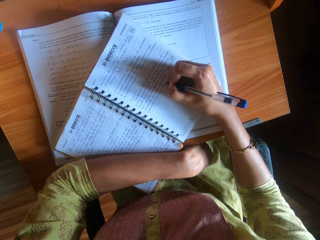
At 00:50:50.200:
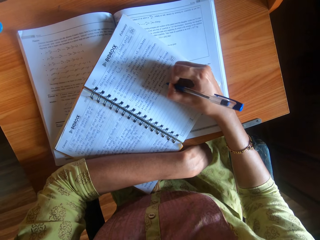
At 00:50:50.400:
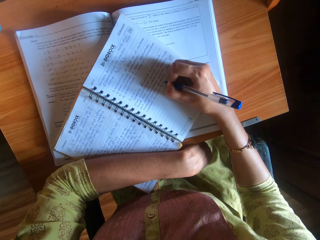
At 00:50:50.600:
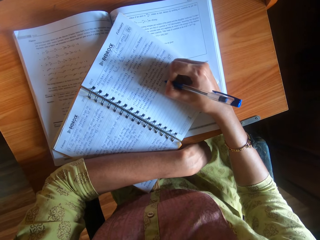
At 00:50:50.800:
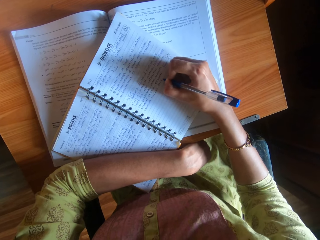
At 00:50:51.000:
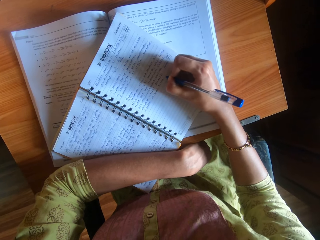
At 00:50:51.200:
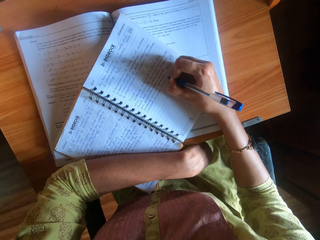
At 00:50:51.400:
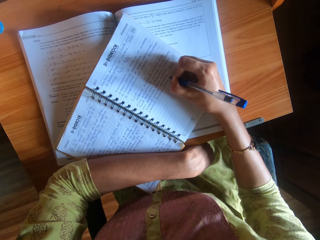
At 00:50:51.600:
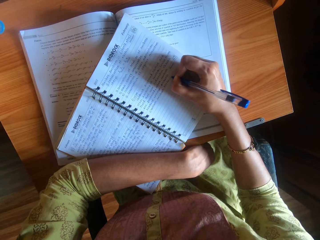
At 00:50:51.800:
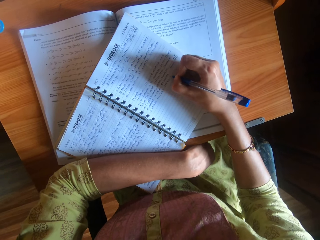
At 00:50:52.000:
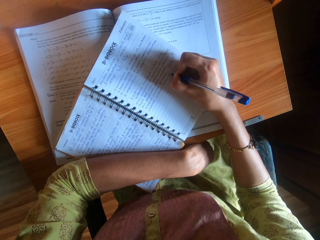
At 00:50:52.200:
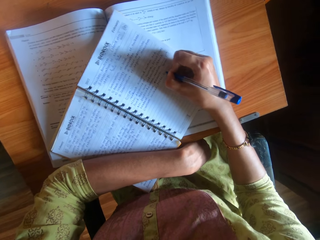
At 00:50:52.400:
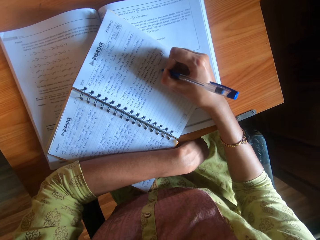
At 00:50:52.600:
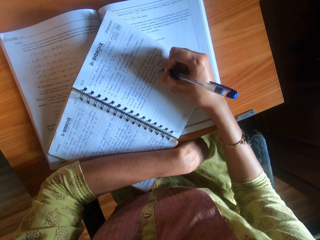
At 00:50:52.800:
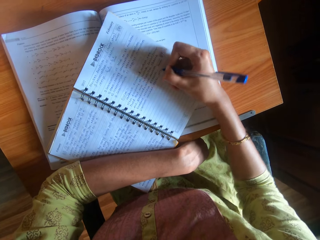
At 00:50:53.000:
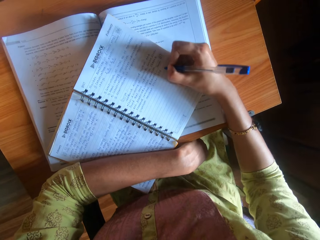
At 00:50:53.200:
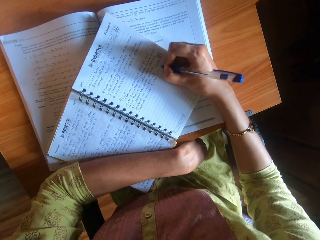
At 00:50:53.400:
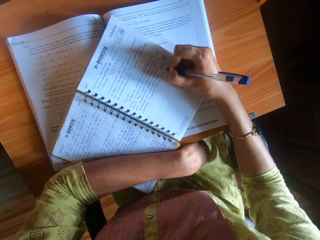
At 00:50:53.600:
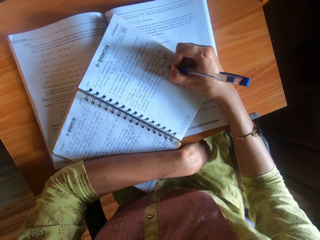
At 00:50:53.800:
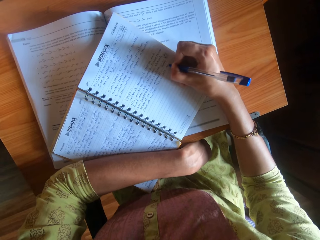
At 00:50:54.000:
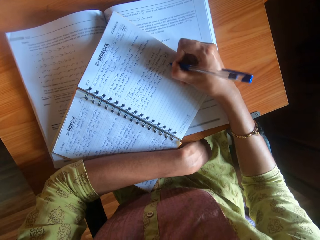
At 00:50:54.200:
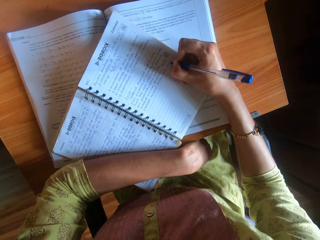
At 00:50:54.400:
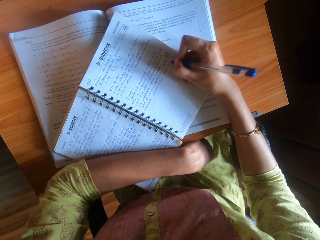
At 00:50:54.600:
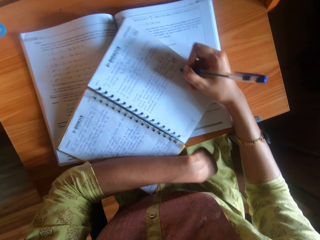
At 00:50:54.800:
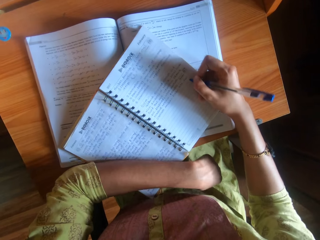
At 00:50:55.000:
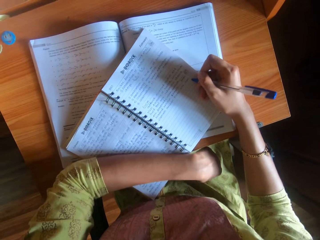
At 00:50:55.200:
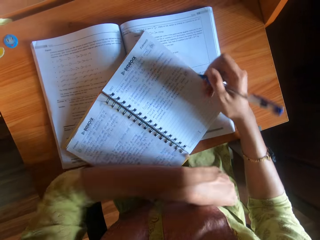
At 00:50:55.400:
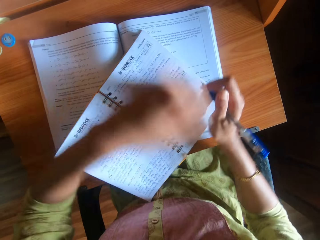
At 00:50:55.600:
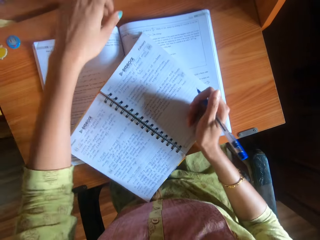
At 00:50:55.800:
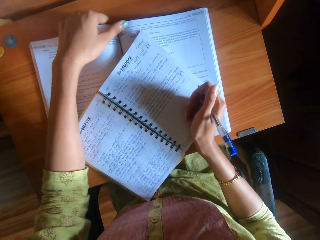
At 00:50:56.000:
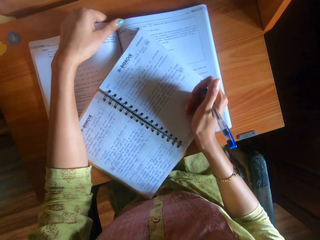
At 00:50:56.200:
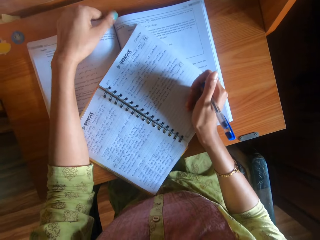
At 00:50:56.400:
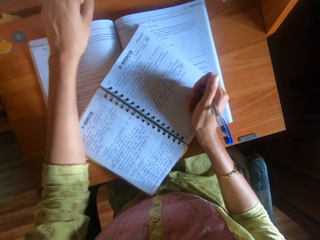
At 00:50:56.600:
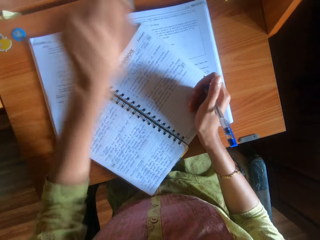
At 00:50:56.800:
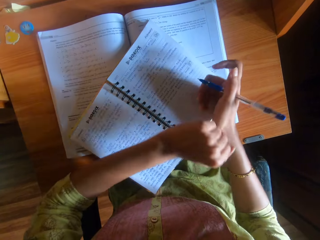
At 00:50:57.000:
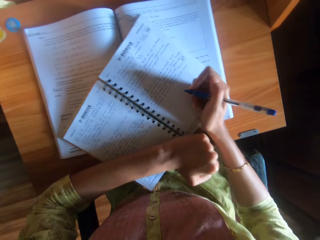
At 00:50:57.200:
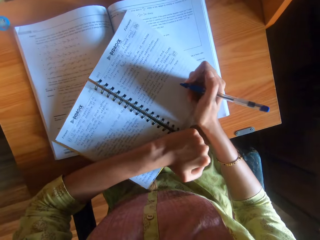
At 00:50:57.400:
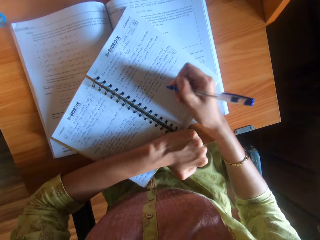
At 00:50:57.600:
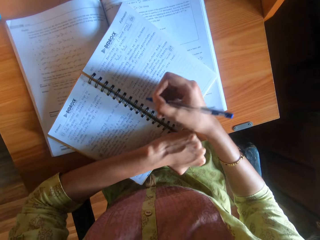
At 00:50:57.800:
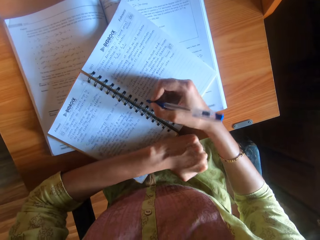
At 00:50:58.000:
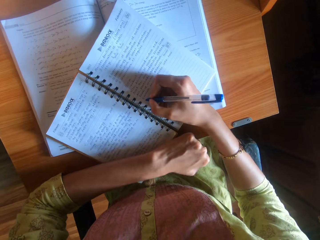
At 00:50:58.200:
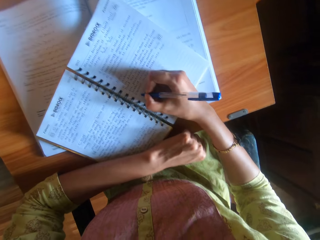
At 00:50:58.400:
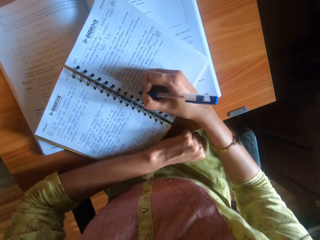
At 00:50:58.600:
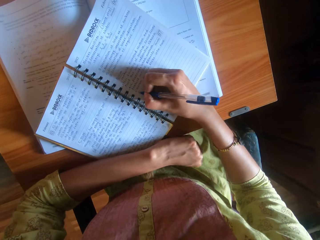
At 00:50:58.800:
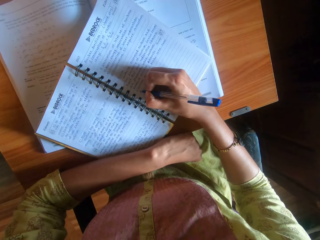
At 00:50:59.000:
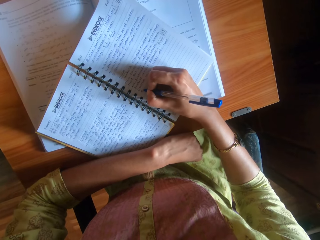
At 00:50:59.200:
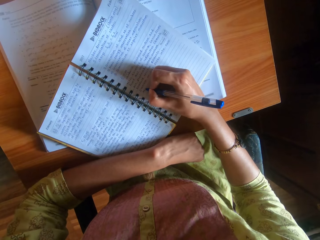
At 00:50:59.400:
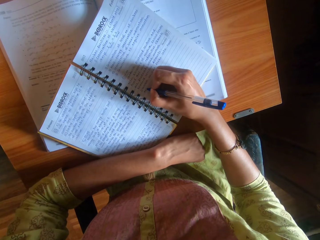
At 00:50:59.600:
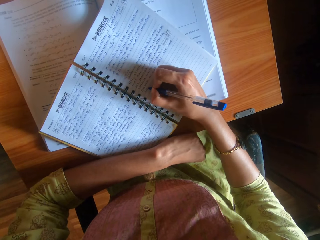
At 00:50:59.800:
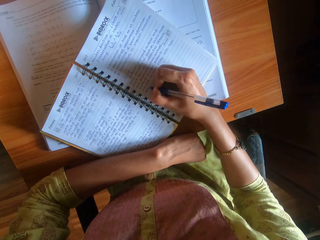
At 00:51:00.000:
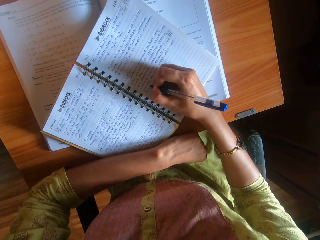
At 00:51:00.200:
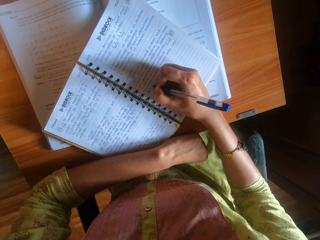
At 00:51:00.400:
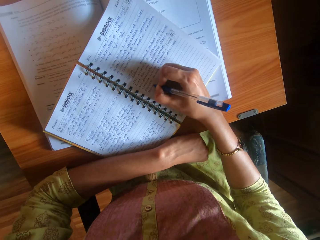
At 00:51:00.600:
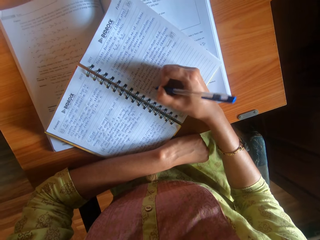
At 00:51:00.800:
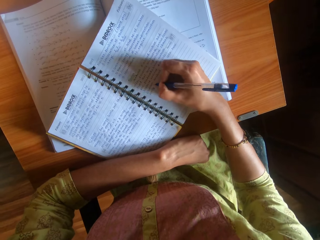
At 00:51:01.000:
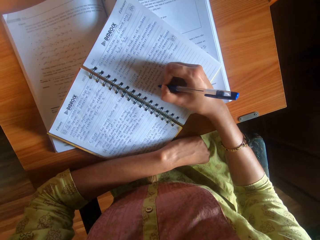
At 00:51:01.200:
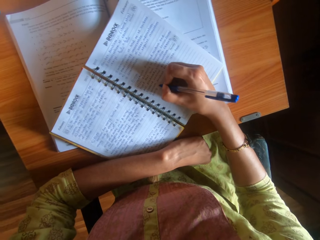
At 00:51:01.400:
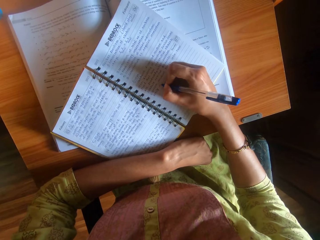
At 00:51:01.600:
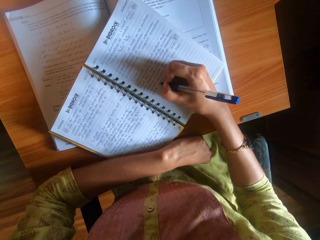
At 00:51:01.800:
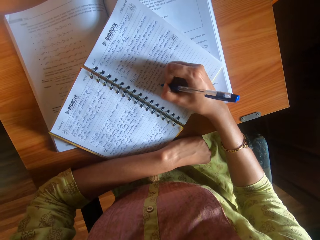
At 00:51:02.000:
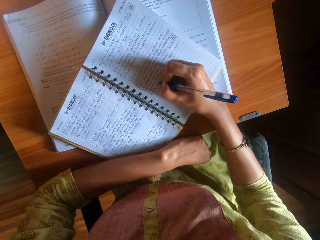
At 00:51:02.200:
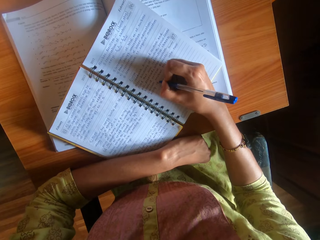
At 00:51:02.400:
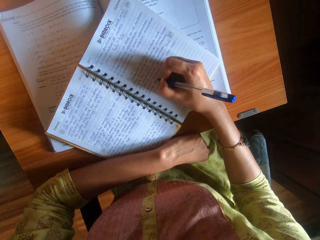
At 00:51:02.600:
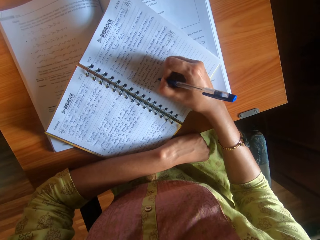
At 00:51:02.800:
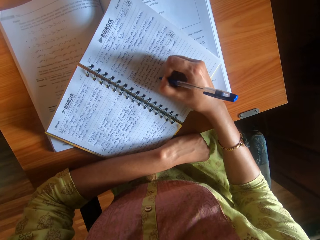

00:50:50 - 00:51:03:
The camera wearer moves the book on the table. She adjusts the book on the desk with her left hand. She puts her left hand on the book. She writes on the book with the pen in her right hand.

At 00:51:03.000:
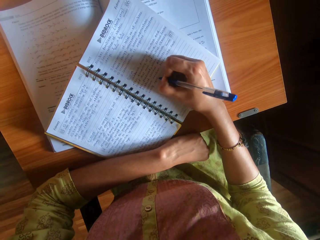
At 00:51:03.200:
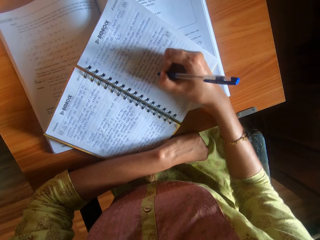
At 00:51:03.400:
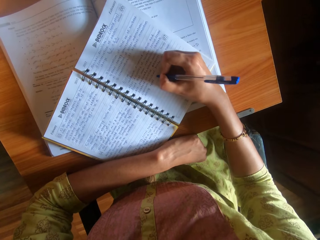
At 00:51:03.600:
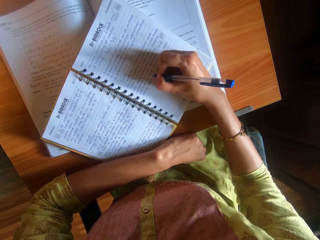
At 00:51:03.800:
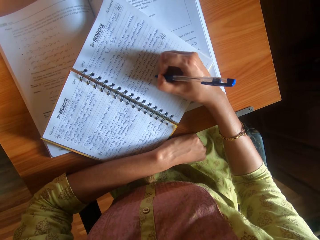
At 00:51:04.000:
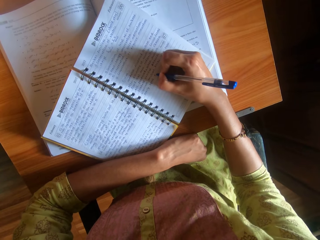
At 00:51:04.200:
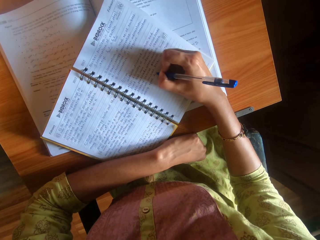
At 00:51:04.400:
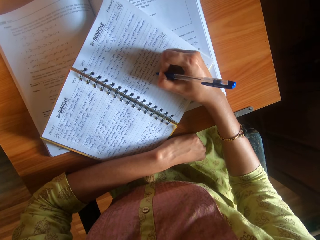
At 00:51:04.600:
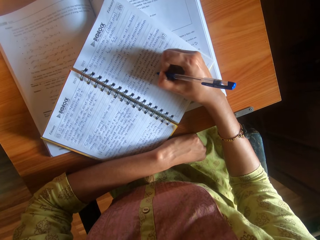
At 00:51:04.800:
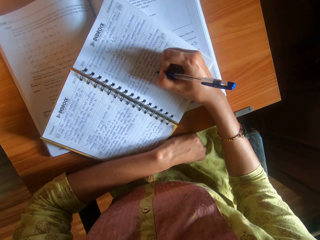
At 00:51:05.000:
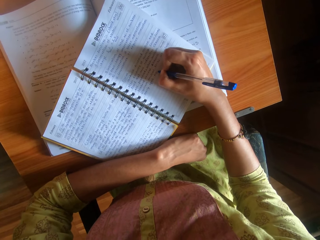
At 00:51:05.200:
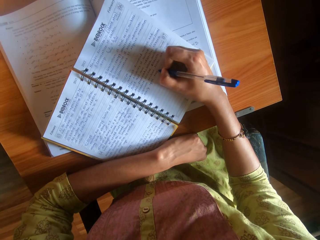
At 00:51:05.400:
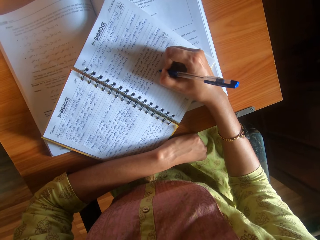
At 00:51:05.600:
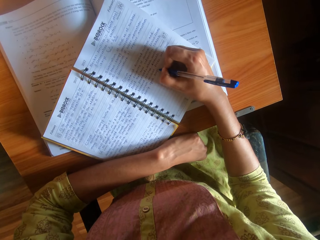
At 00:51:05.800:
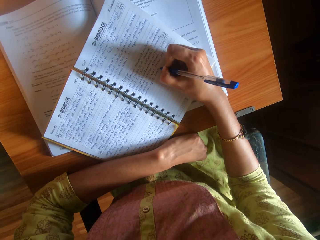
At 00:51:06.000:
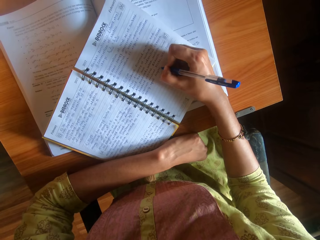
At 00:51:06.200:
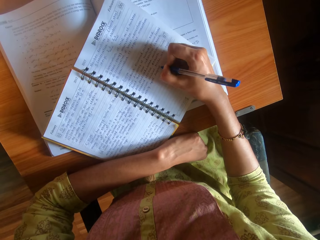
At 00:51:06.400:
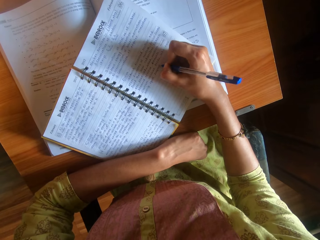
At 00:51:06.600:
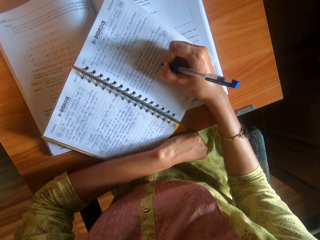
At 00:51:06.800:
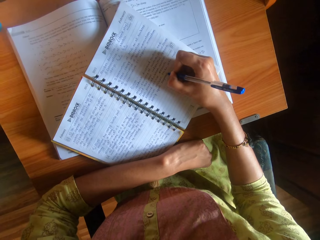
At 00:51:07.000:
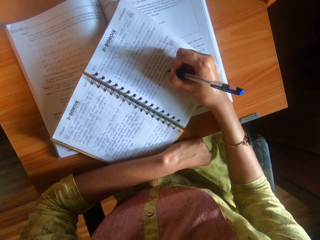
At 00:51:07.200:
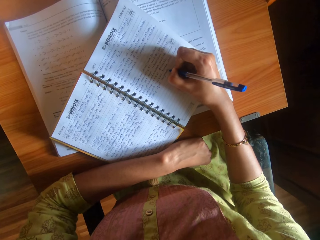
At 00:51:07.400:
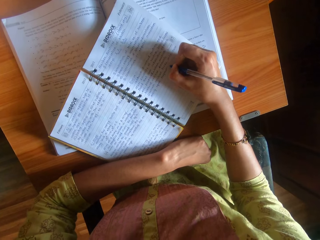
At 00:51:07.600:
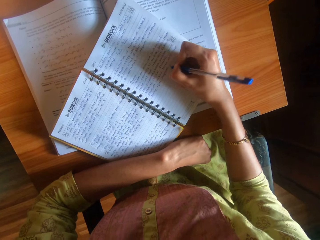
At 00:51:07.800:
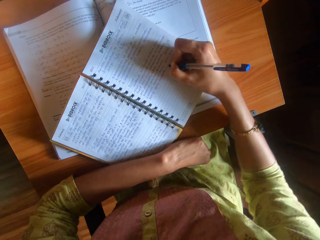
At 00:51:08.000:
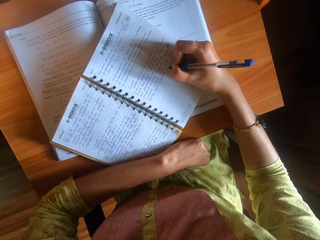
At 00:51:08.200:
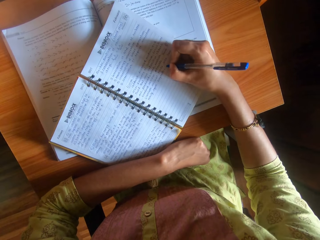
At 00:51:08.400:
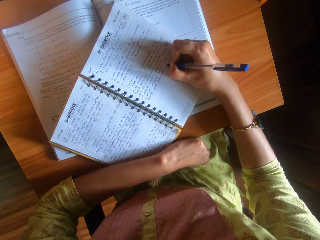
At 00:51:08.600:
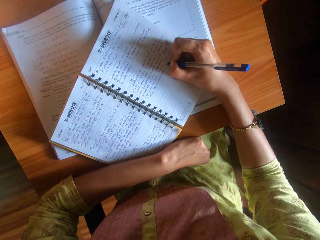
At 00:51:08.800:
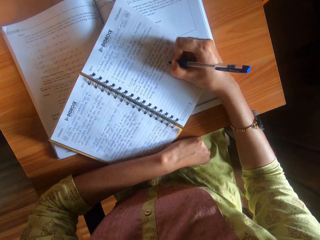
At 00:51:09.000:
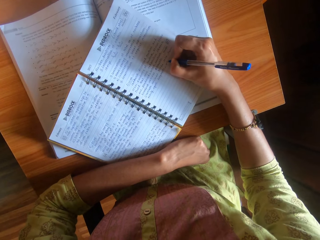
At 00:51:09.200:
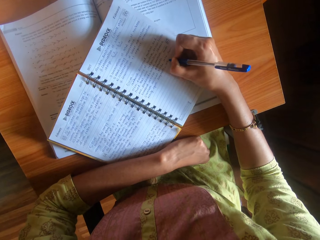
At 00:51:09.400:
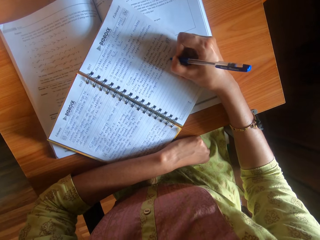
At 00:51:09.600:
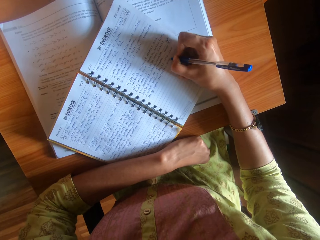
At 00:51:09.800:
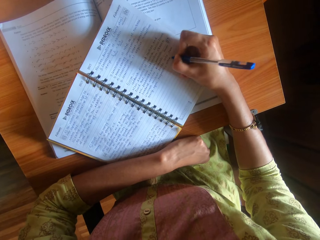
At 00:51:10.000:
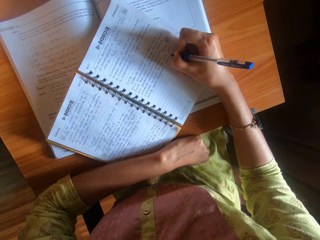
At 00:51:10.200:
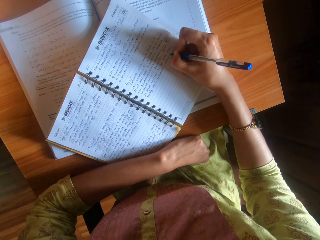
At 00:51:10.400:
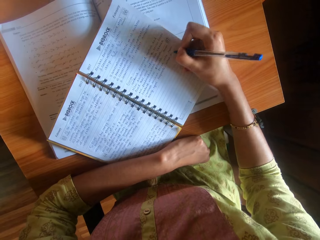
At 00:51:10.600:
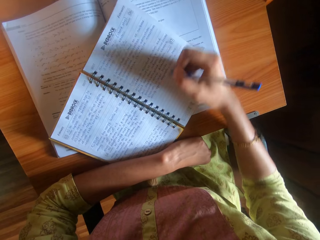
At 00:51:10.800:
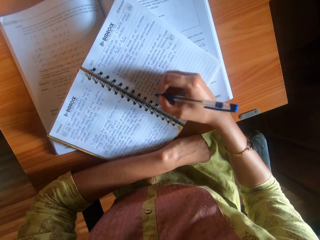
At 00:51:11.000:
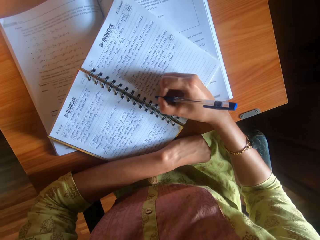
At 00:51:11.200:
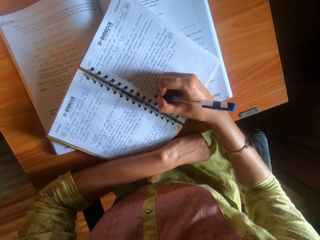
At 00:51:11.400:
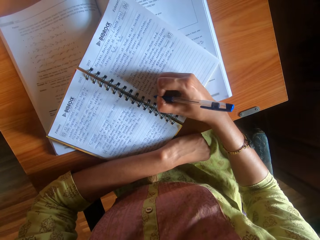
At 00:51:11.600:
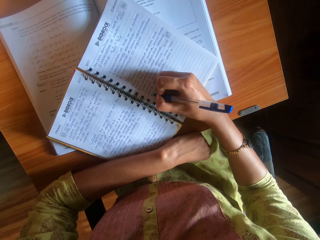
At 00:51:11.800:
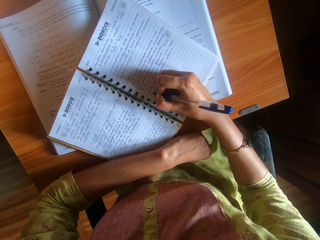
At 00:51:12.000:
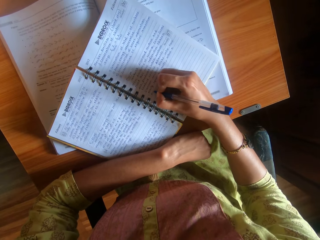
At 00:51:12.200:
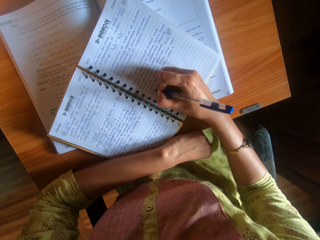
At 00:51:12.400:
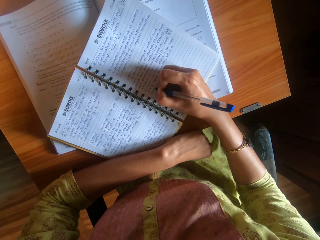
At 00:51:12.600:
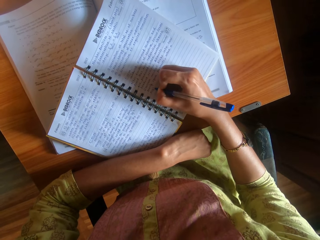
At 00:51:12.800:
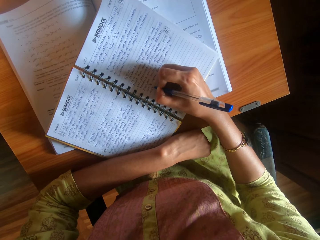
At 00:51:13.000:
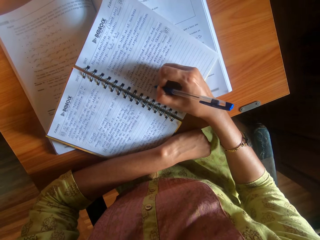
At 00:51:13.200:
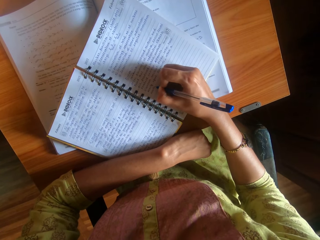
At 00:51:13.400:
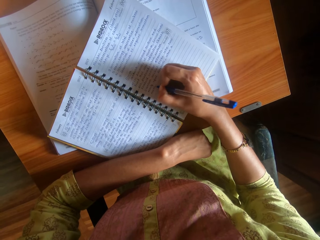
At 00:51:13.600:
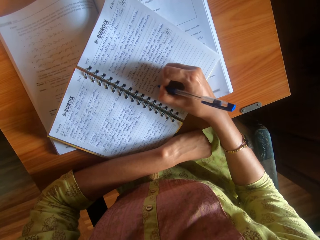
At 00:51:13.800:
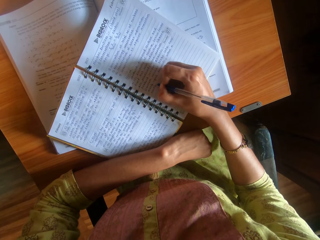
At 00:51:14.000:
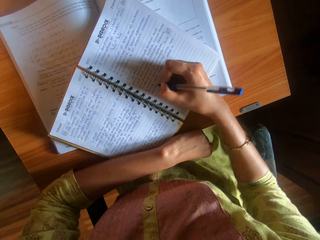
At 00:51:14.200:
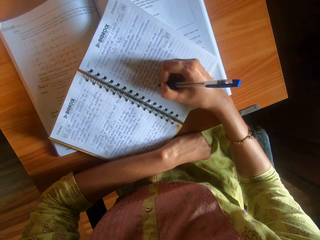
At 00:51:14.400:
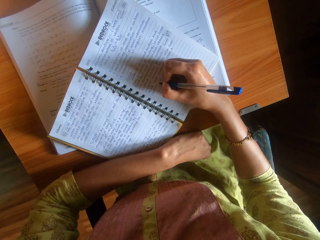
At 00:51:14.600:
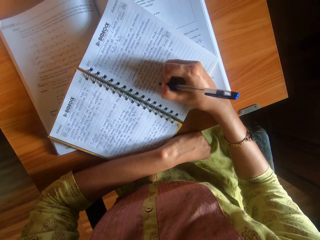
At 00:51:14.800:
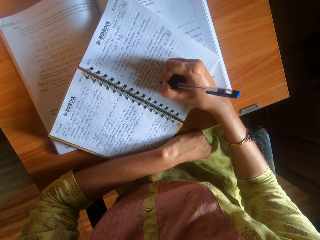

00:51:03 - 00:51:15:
The camera wearer moves the hand on the book. They write in the book.
